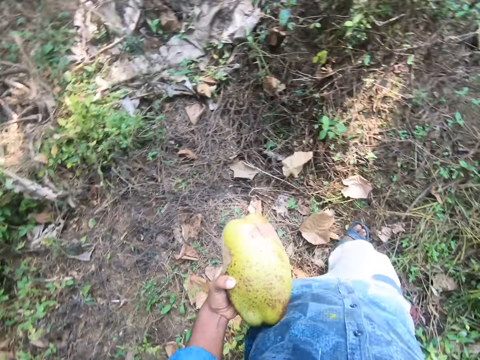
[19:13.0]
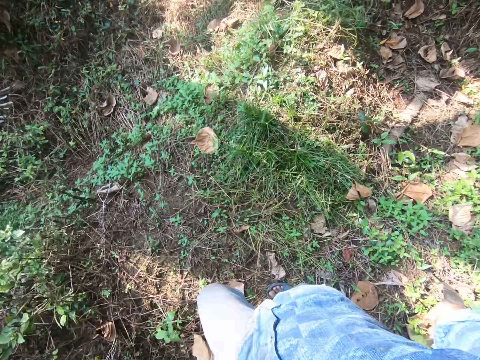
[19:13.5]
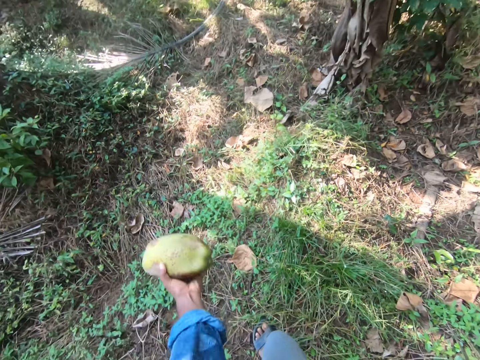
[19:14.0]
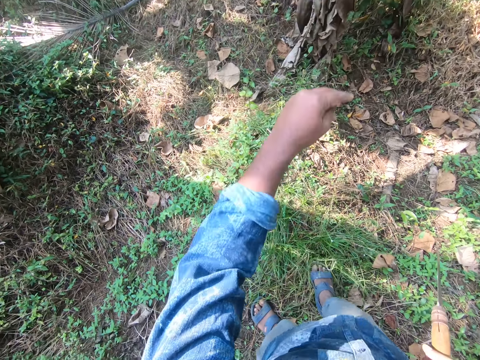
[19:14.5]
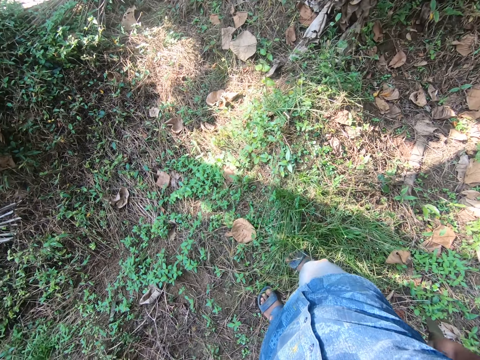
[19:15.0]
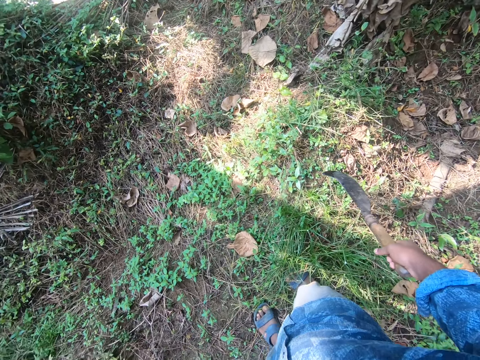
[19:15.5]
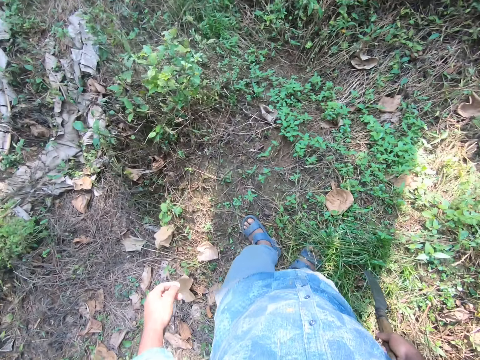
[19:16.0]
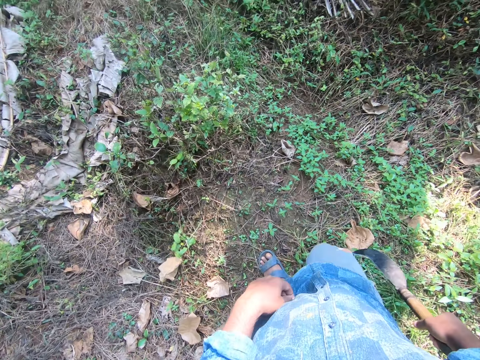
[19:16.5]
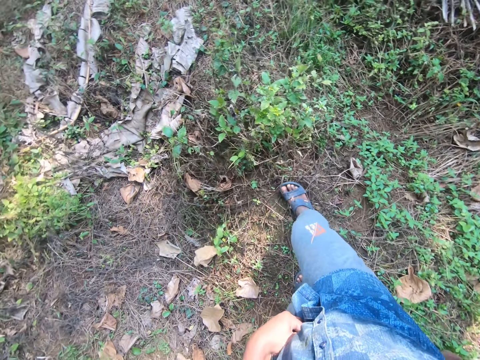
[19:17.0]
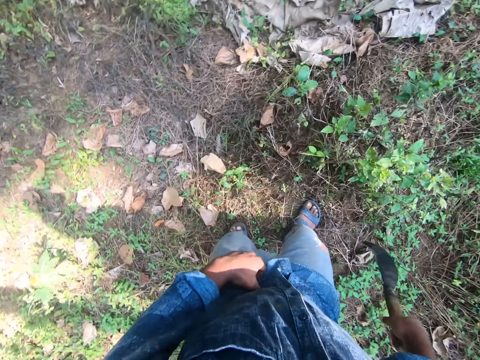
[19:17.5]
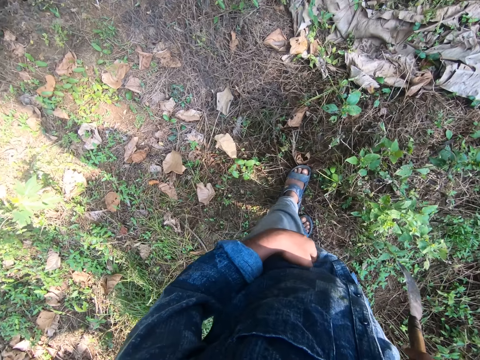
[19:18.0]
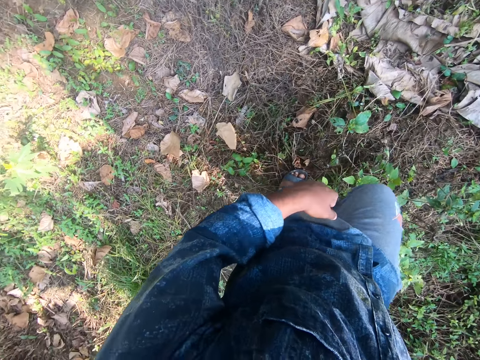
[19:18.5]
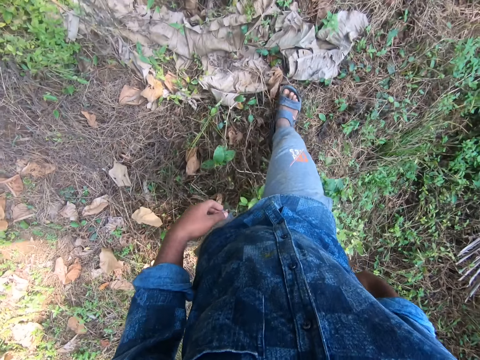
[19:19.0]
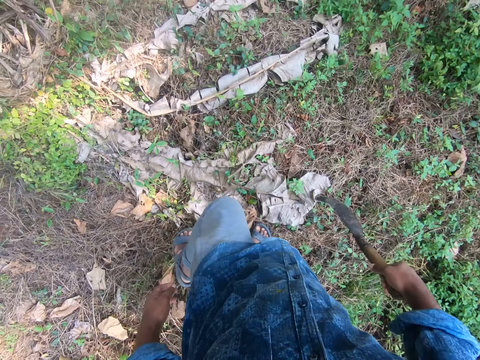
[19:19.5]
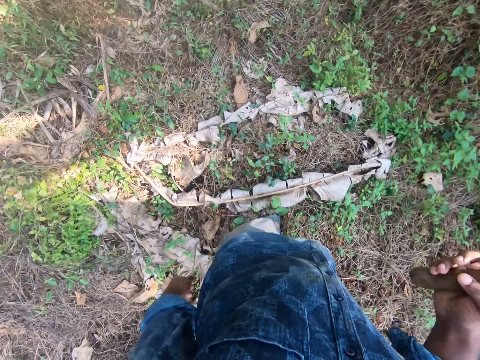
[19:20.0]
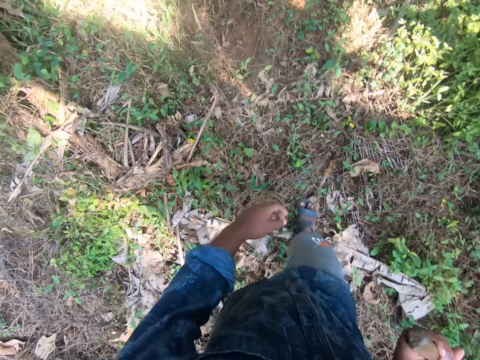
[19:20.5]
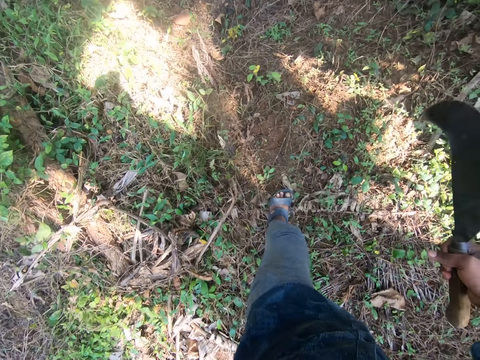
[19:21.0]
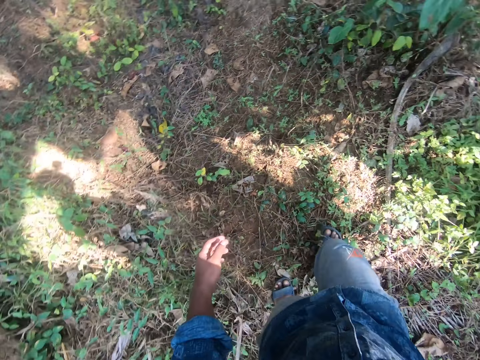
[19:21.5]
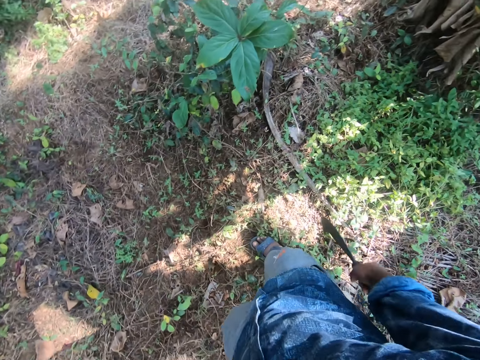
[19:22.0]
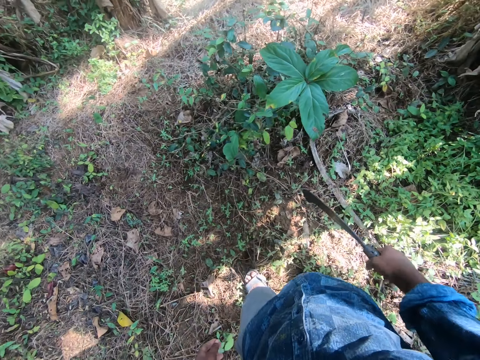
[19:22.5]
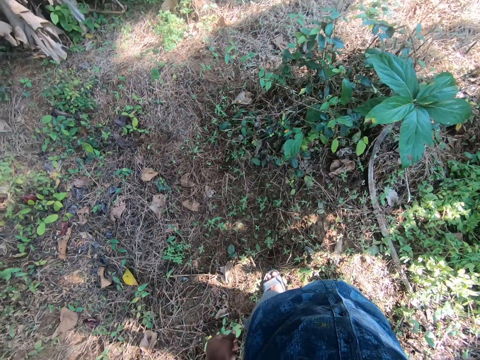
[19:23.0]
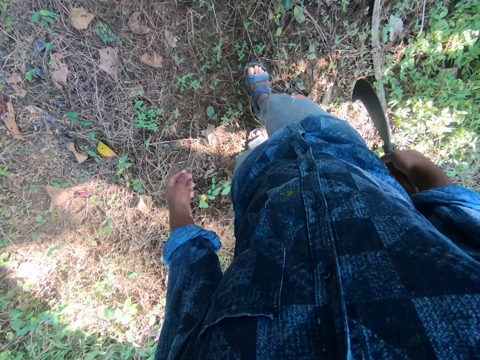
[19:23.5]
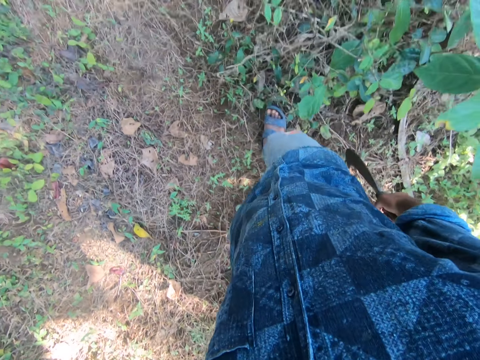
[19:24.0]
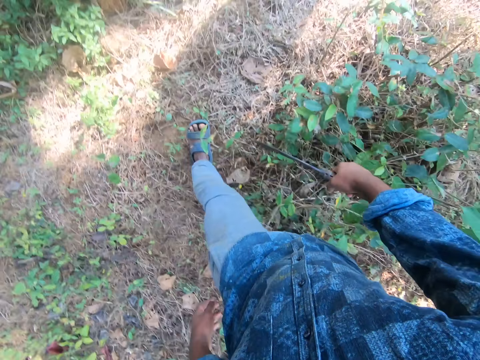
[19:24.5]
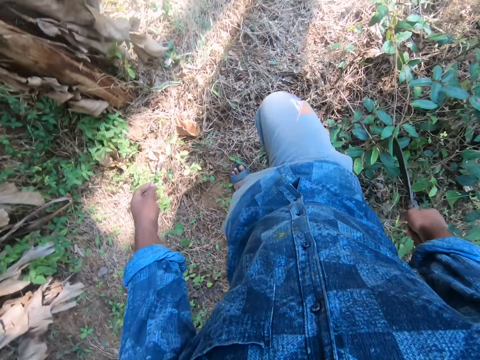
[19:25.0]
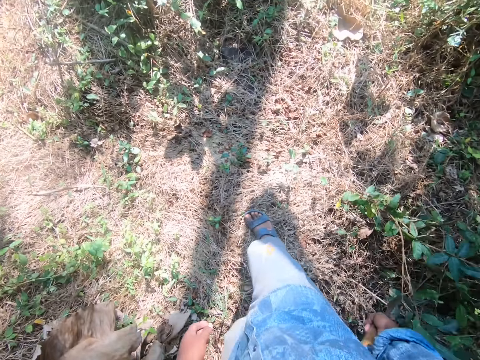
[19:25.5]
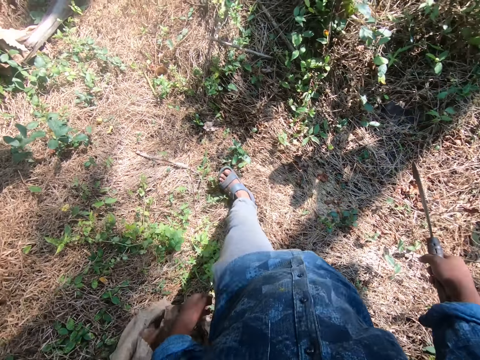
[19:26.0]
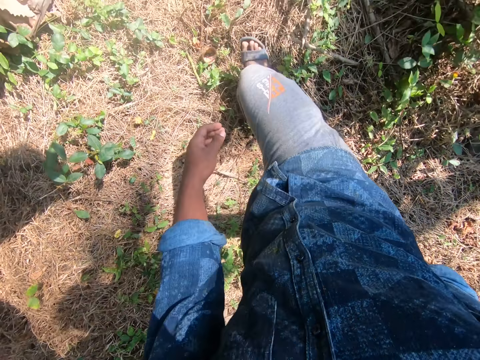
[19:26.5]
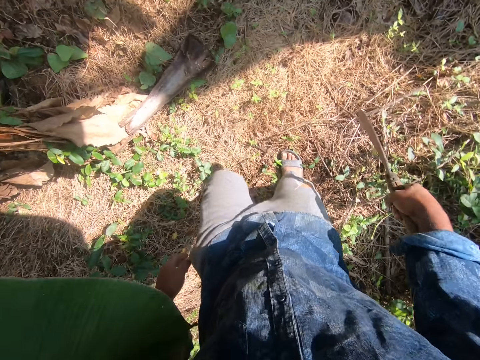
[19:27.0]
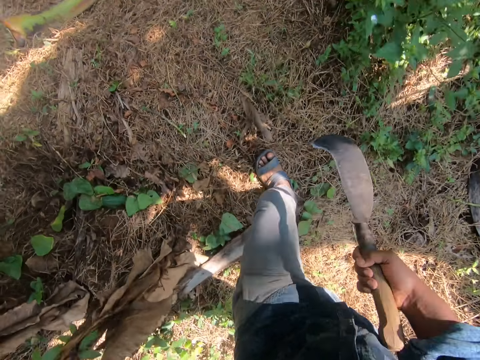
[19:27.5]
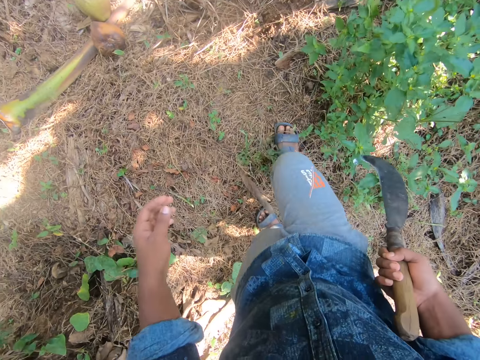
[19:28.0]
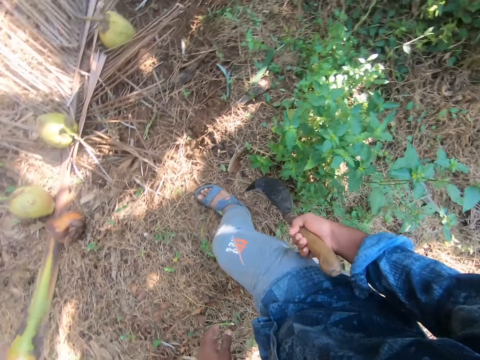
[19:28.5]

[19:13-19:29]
The camera wearer walks around. He throws the coconut in his left hand on the ground. He looks around. He walks towards a coconut on the ground. He touches the left leg. He looks around. He walks around.

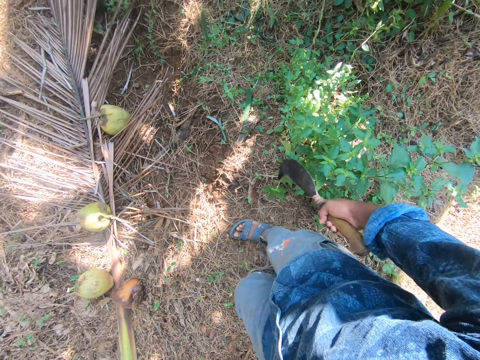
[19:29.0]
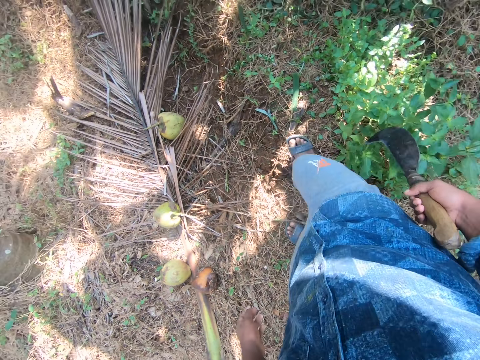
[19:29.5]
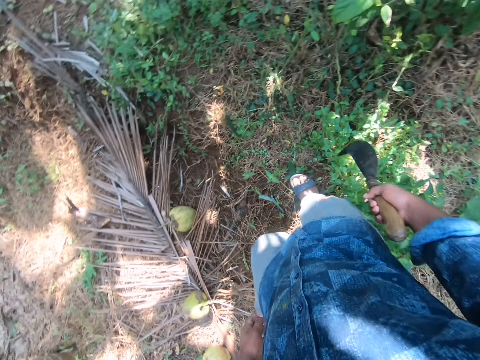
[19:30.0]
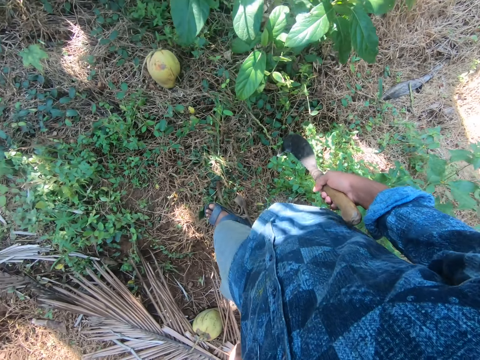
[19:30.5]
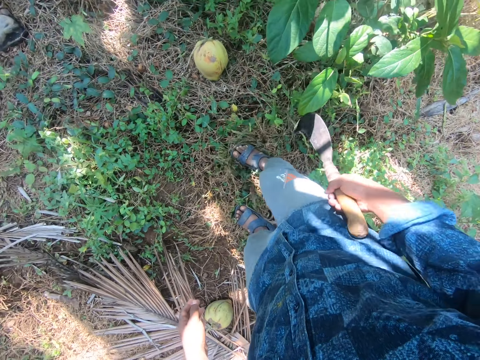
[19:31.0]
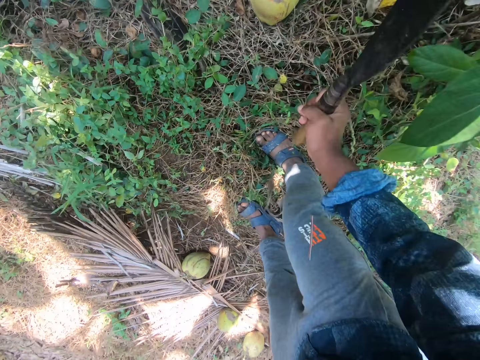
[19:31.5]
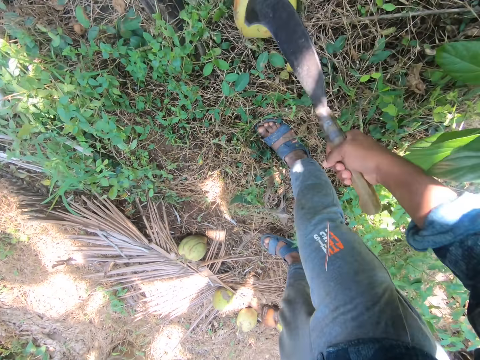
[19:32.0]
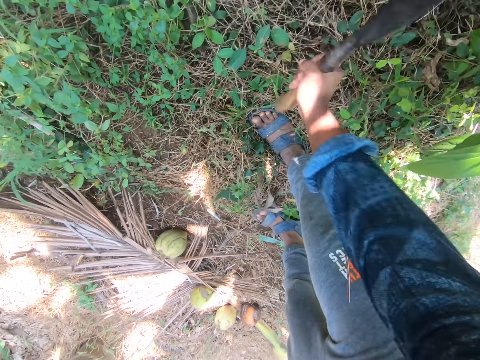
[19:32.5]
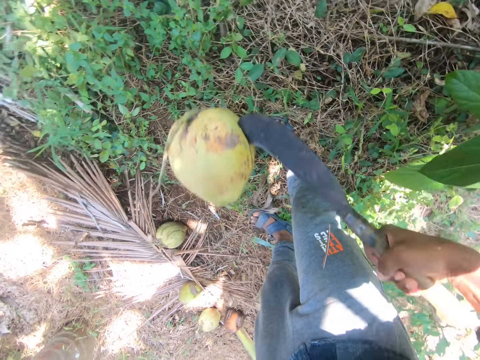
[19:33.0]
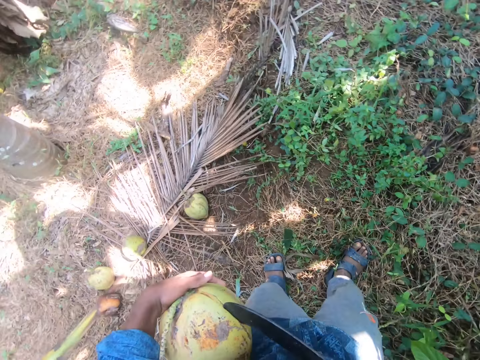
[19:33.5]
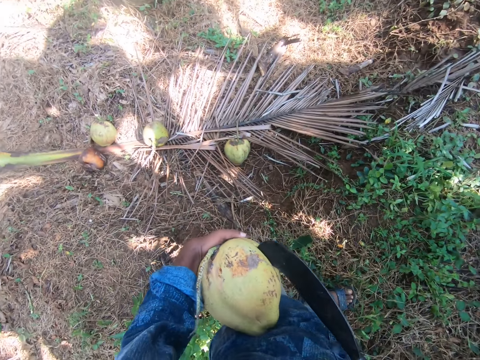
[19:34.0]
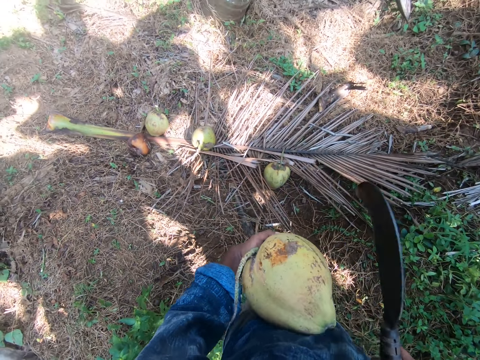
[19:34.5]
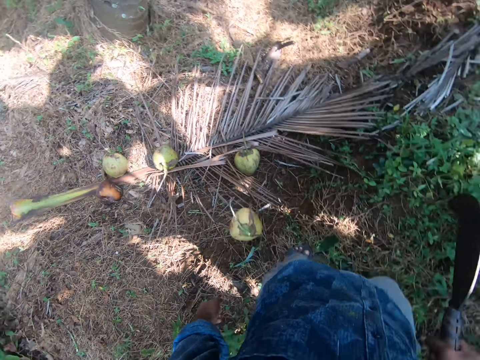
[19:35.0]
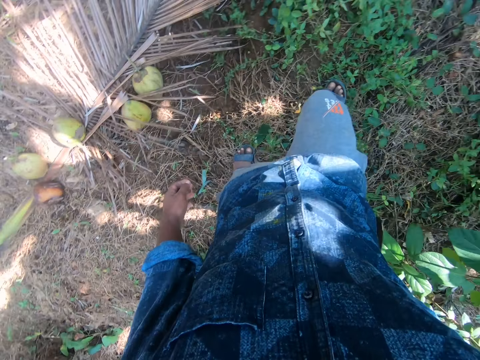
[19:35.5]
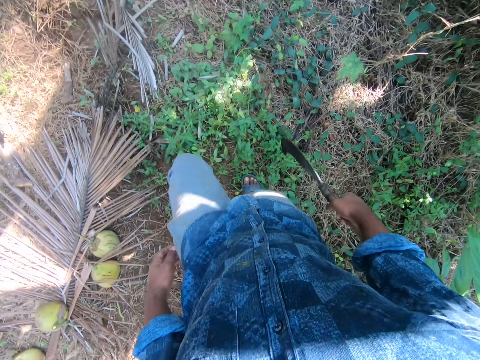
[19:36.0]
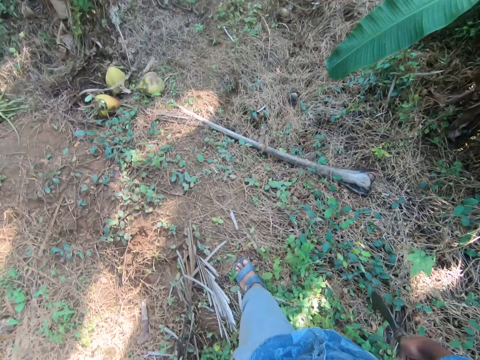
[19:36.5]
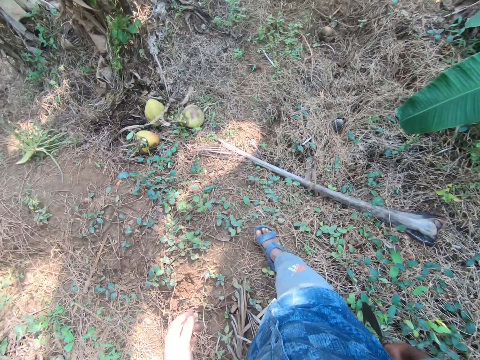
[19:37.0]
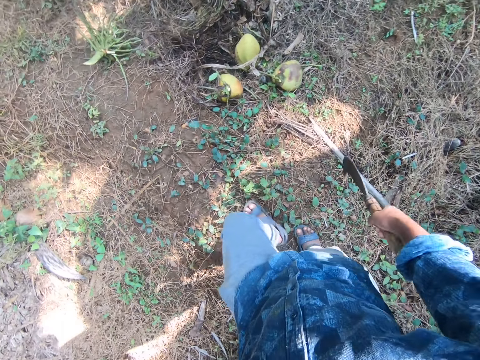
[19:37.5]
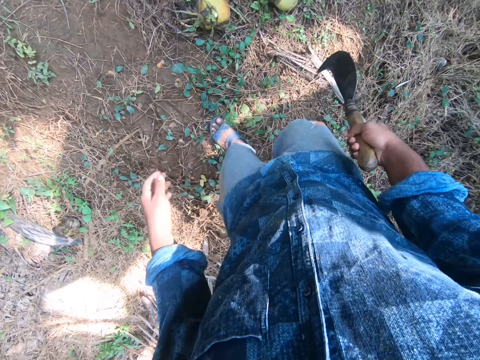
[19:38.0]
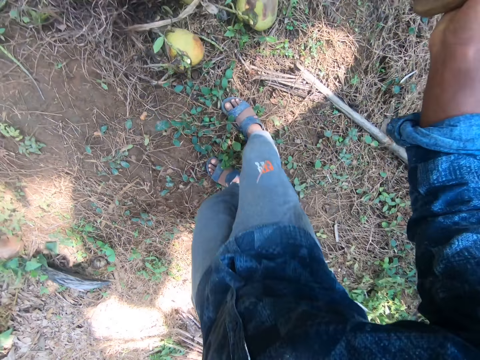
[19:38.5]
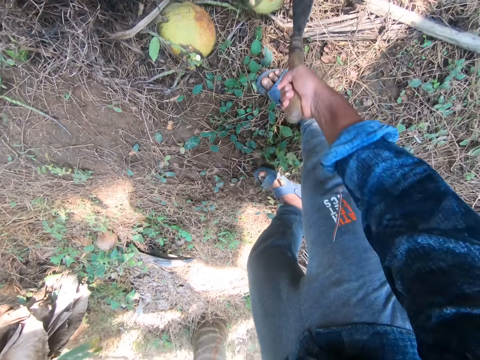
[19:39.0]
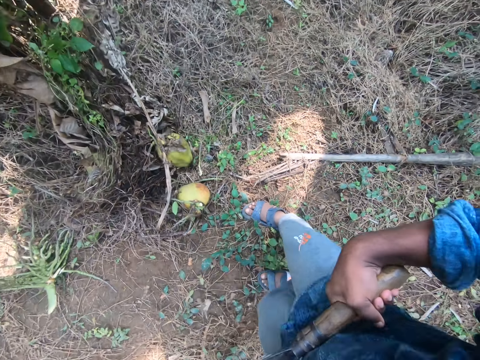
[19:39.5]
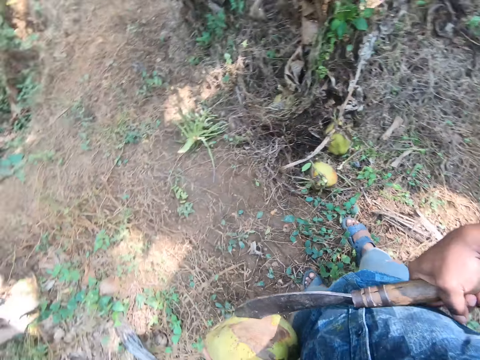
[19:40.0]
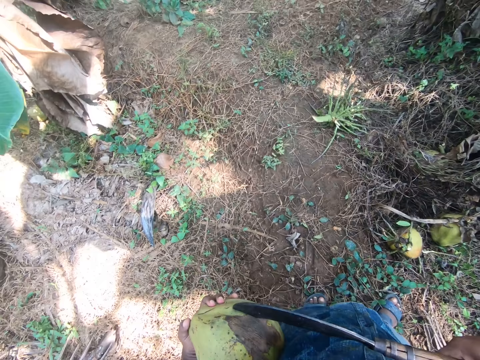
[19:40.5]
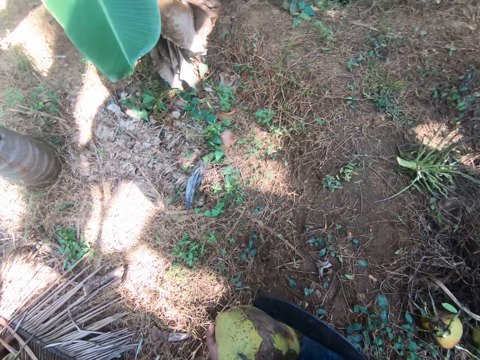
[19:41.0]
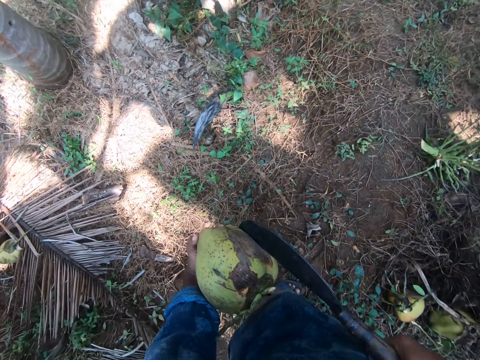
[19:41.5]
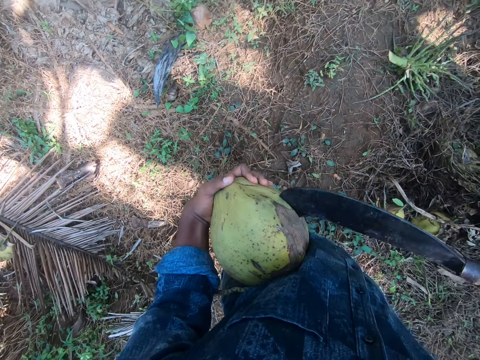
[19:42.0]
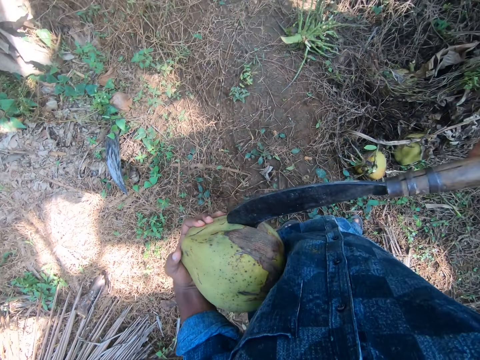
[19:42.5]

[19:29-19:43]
The camera wearer hits the sickle in his right hand on the coconut on the ground. He picks up the coconut from the ground with the sickle in his right hand. He removes the coconut from the sickle in his right hand with his left hand. He drops the coconut on the ground with his left hand. He walks towards a coconut on the ground. He picks up the coconut from the ground with the sickle in his right hand. He looks around. He removes the coconut from the sickle in his right hand with his left hand.
